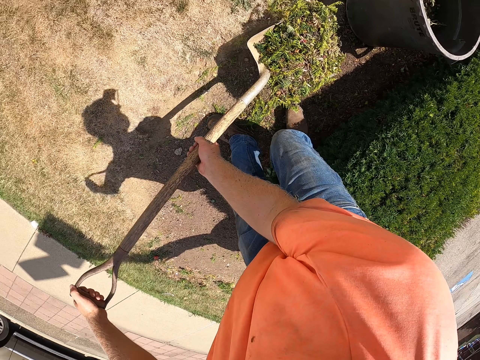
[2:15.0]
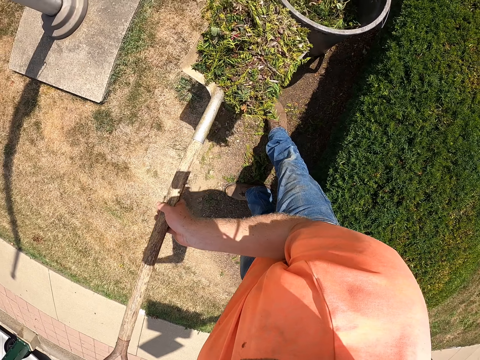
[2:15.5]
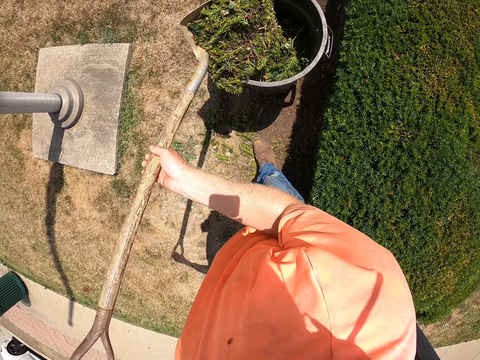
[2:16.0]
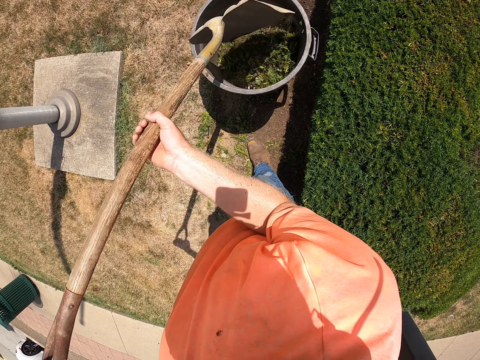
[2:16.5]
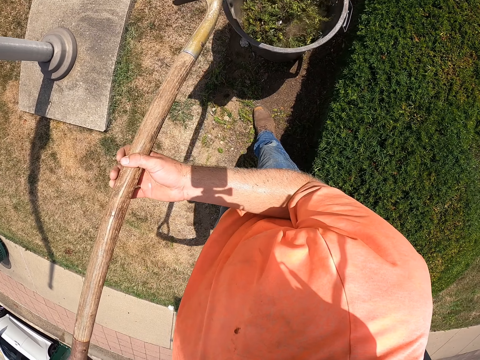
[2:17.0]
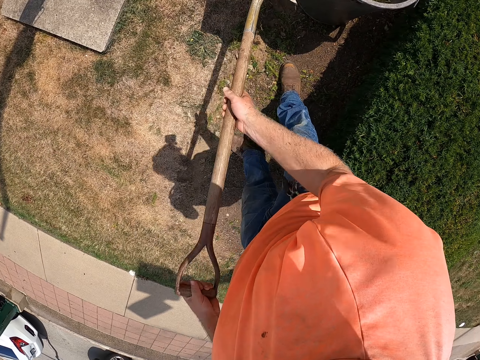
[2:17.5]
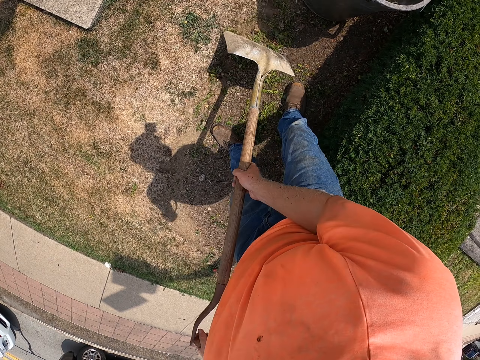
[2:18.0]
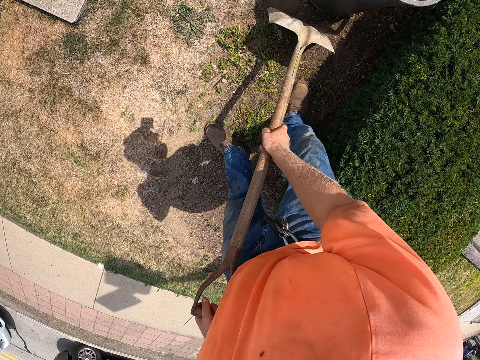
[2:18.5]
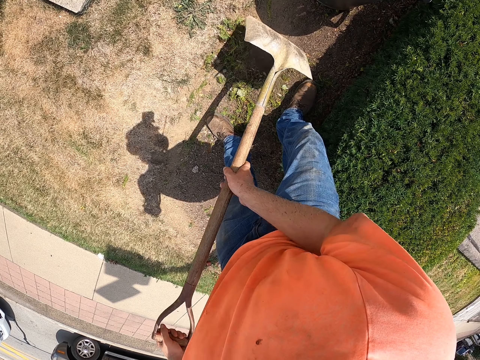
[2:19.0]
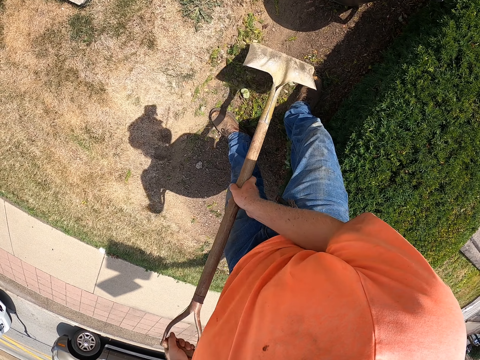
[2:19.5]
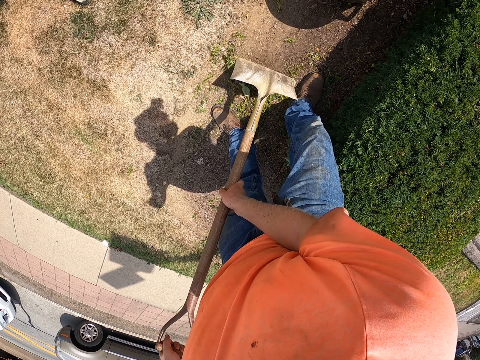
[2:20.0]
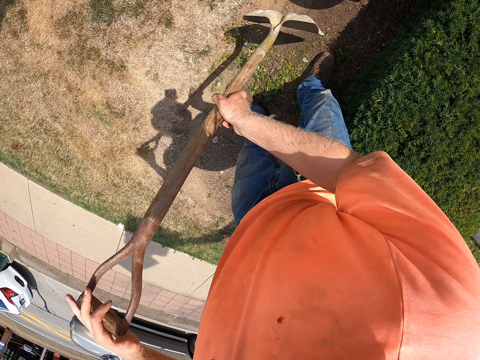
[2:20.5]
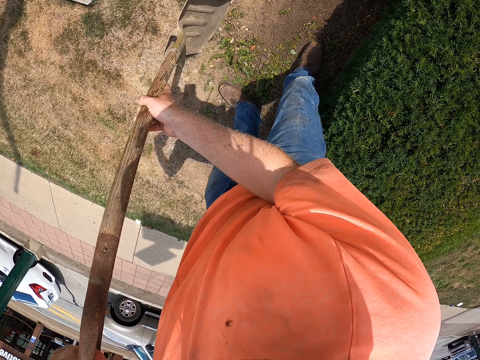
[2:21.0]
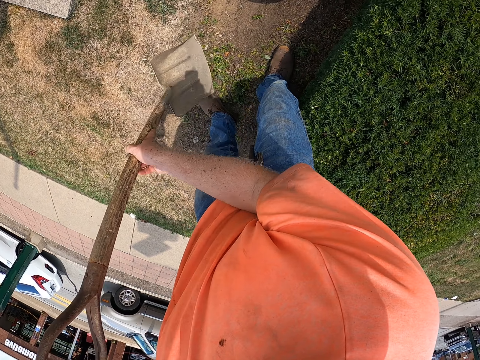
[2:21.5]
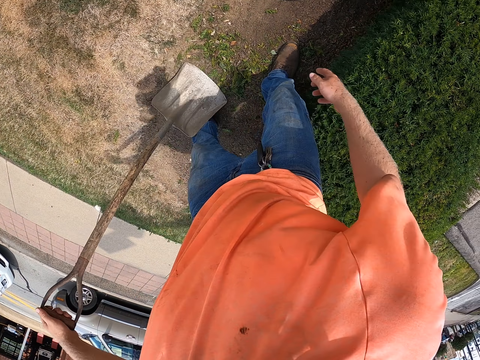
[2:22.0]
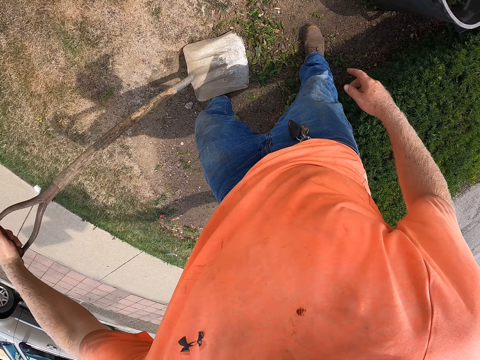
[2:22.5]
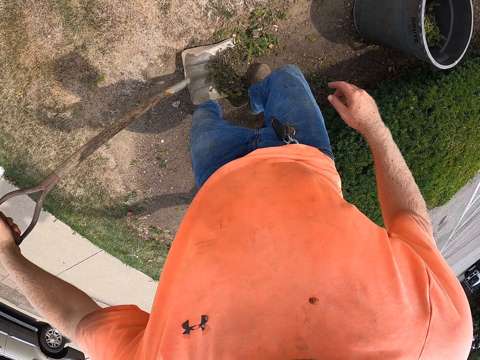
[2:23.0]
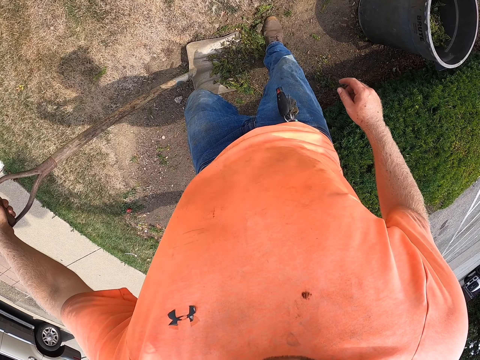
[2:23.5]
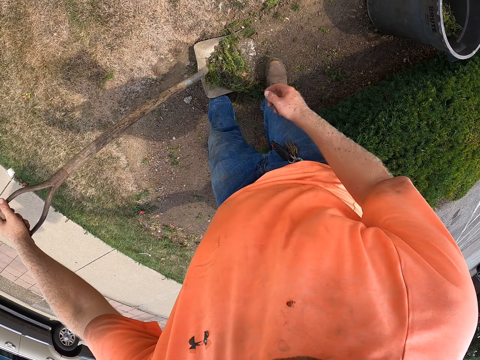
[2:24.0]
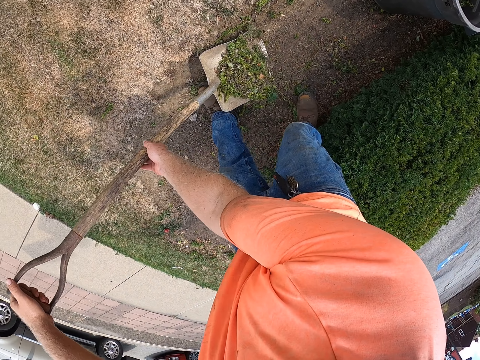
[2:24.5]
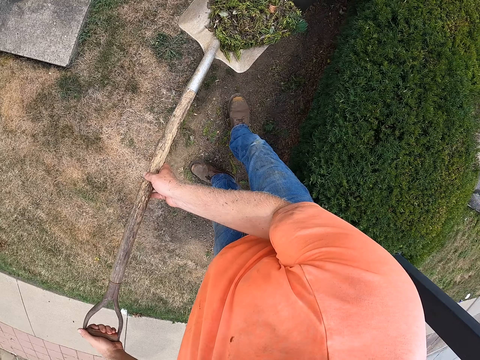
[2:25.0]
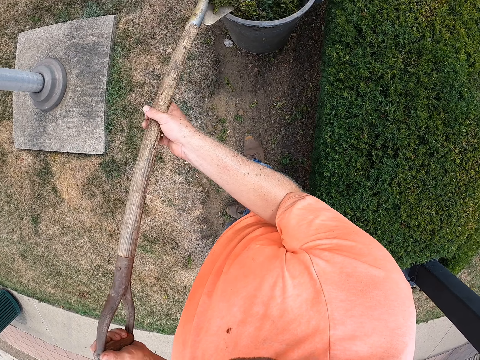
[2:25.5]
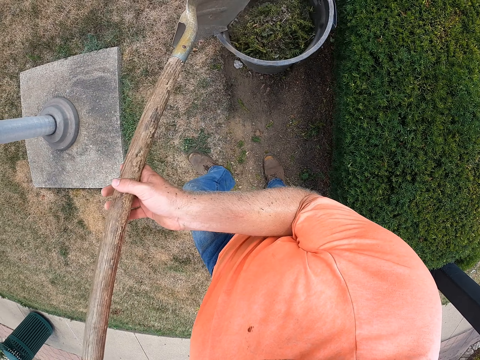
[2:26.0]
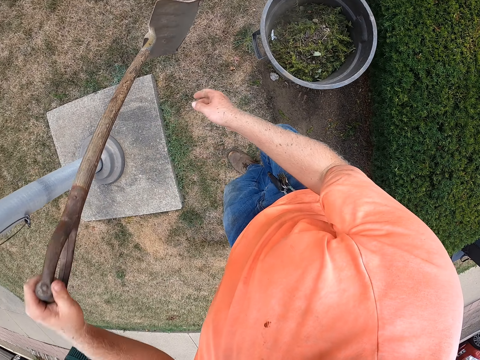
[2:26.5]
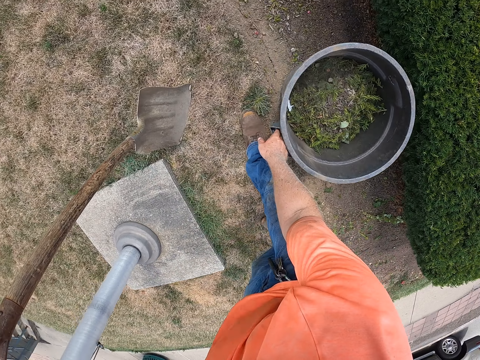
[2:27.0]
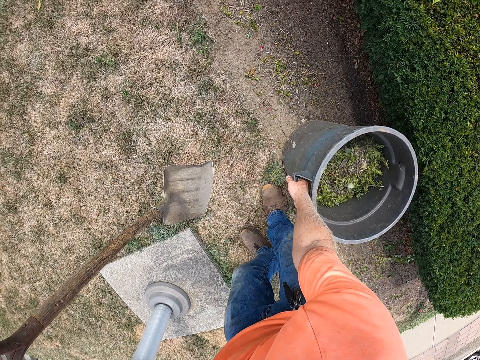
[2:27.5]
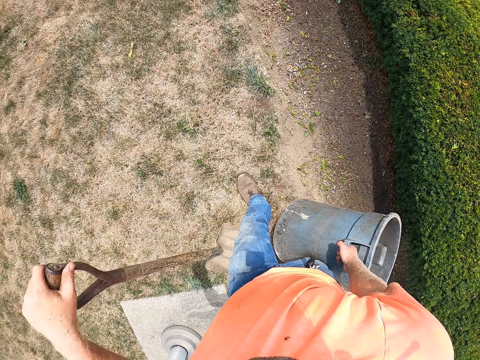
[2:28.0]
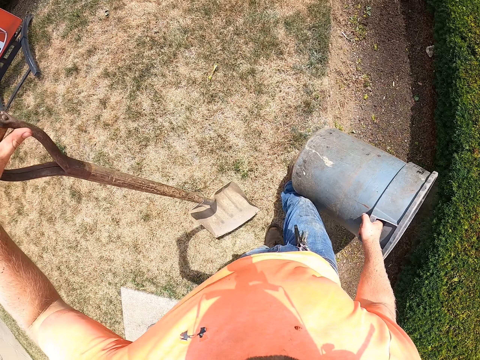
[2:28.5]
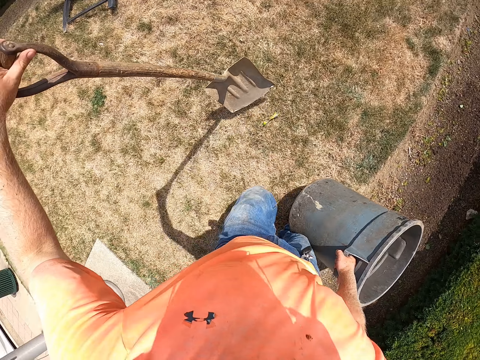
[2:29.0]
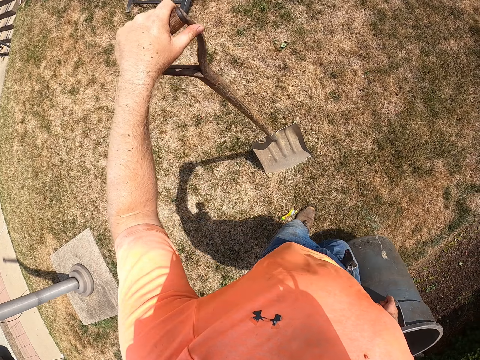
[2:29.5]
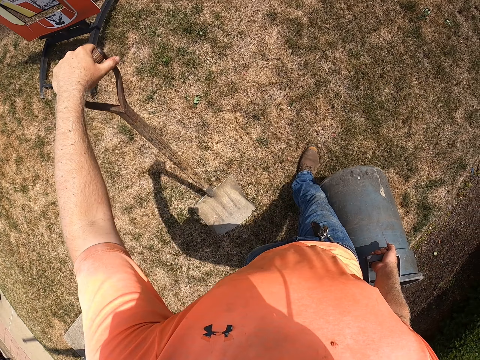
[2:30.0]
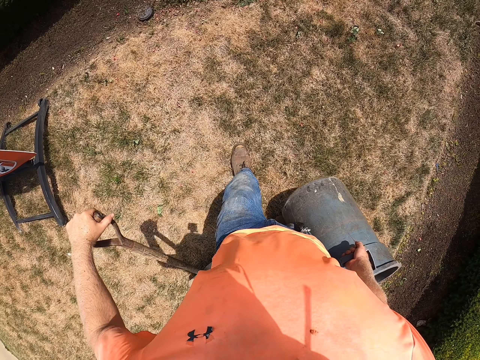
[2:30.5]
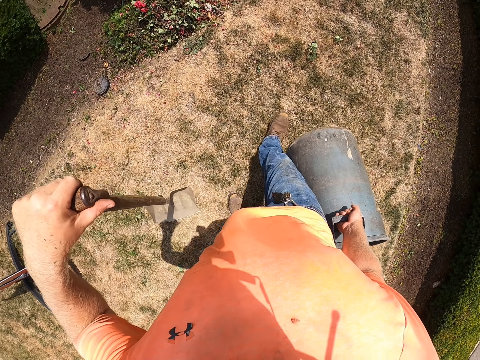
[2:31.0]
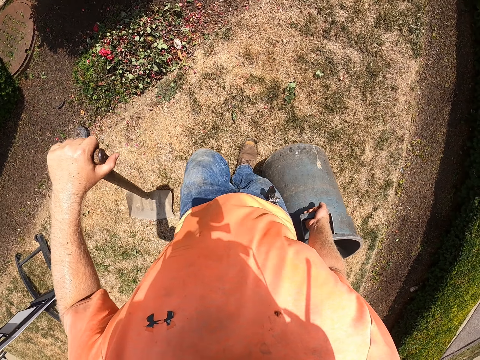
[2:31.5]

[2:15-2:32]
The camera wearer lifts the shovel or spade from the ground with both hands. He holds the spade with both hands. He pours the grass from the shovel into the dustbin with both hands. He gathers the grass on the ground with the shovel with both hands. He drops his right hand from the shovel. He sweeps the grass into the shovel with his right leg. He lifts the shovel from the ground with both hands. He pours the grass from the shovel into the dustbin with both hands. He picks up the dustbin from the ground with his left hand. He walks on the field. He hits the spade on the ground. He walks on the field.

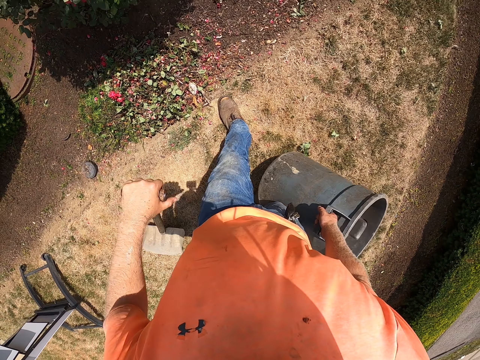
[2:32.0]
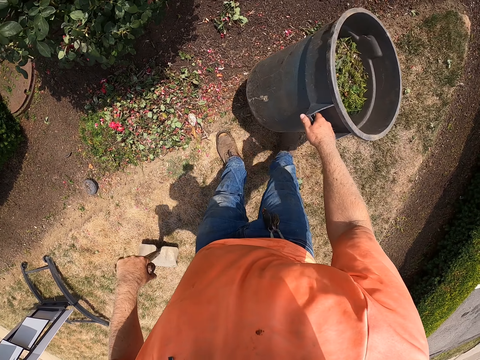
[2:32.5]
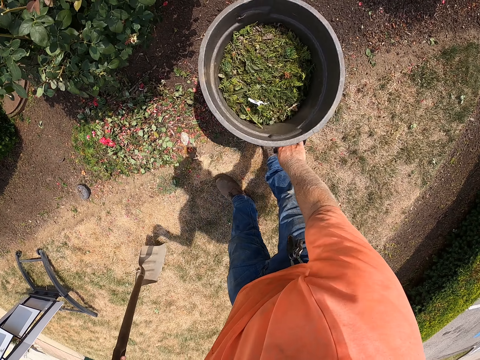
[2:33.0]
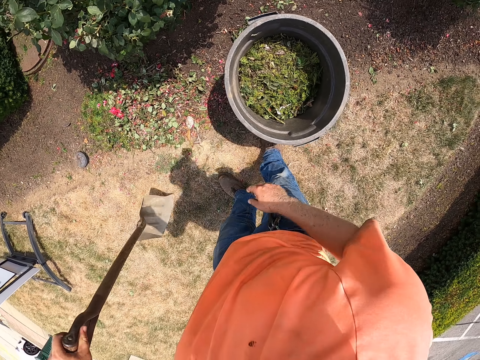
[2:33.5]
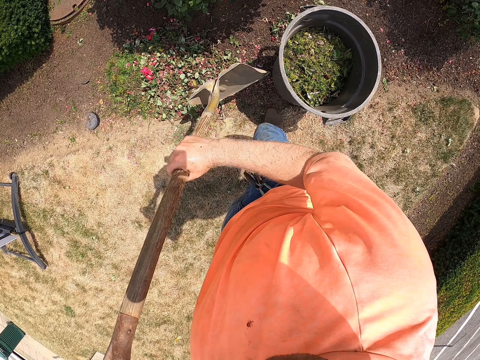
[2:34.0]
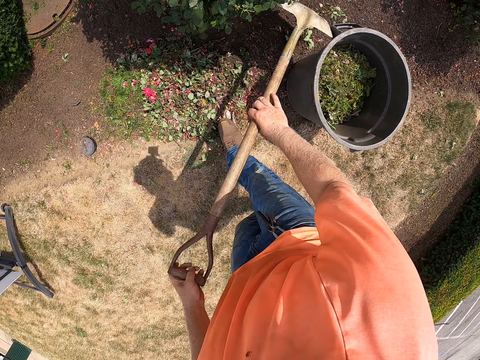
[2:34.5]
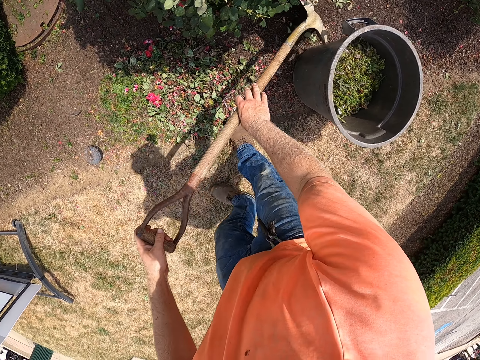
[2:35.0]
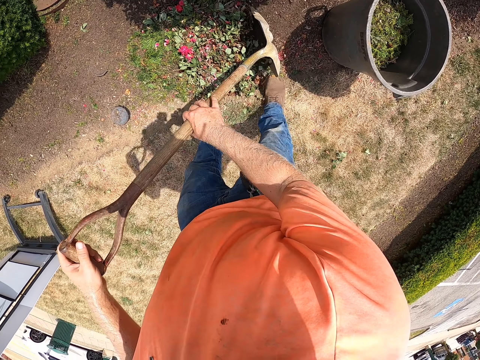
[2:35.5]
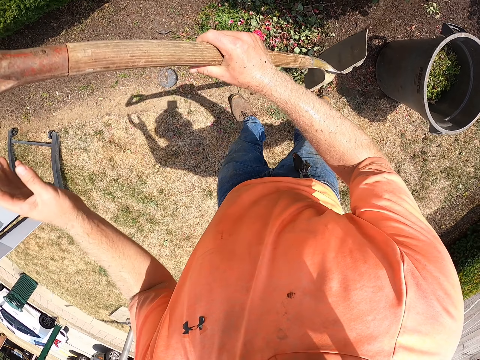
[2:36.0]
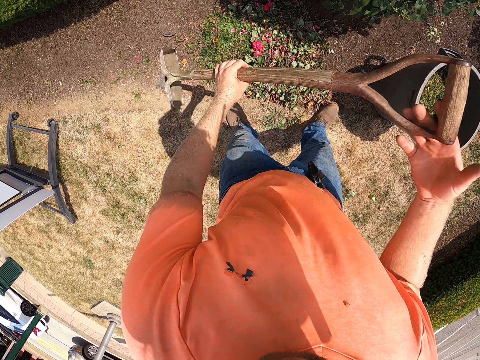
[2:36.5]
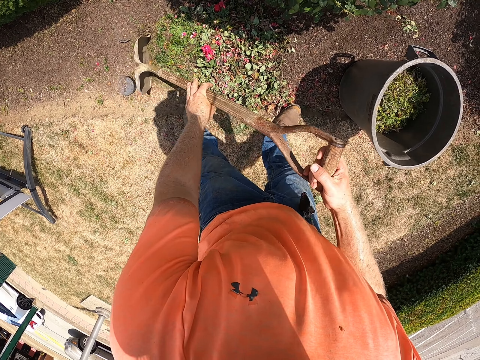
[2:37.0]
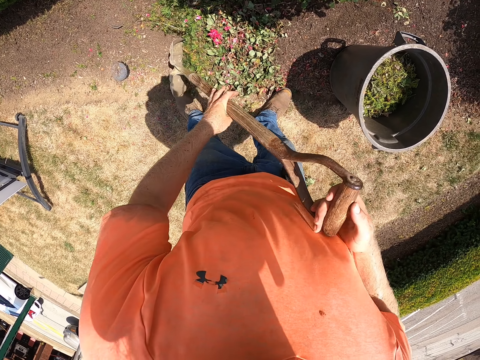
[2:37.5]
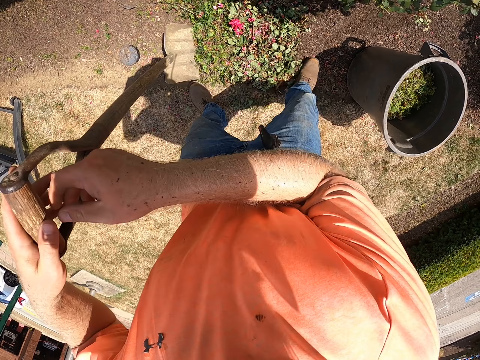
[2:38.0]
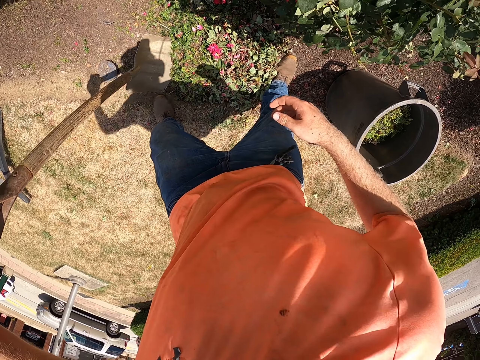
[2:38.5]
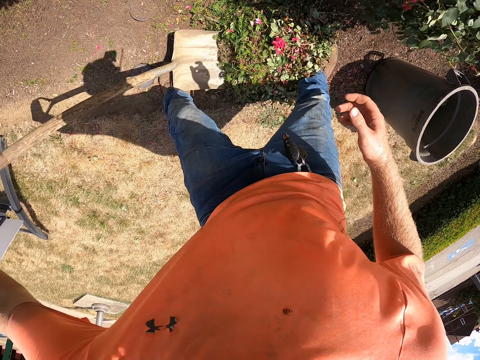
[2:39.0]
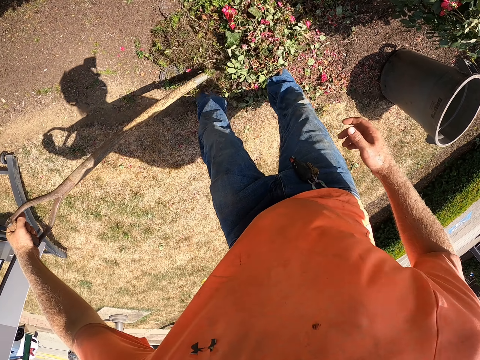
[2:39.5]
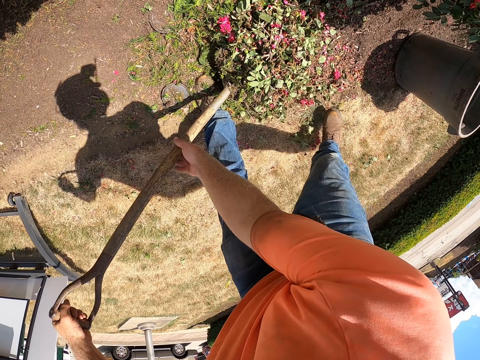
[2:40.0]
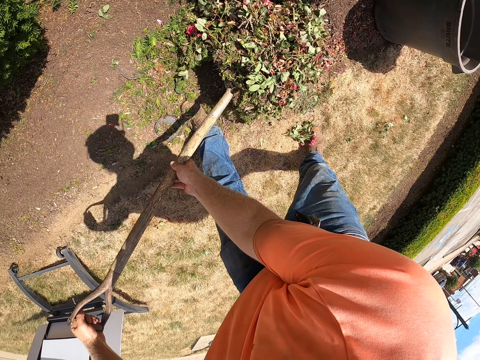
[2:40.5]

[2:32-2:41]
The camera wearer places the spade or shovel on the ground. He drops the dustbin on the ground with his right hand. He gathers grass on the ground with the shovel with both hands. He drops his right hand from the shovel. He sweeps the grass into the shovel with his right leg. He holds the spade with both hands. He lifts the shovel from the ground with both hands.
